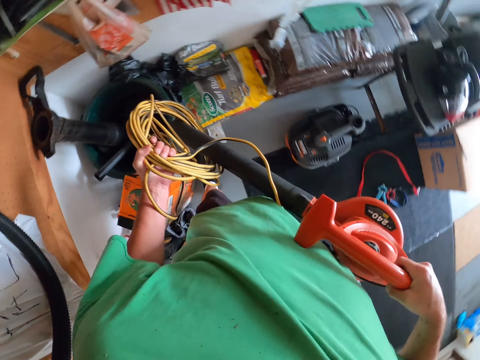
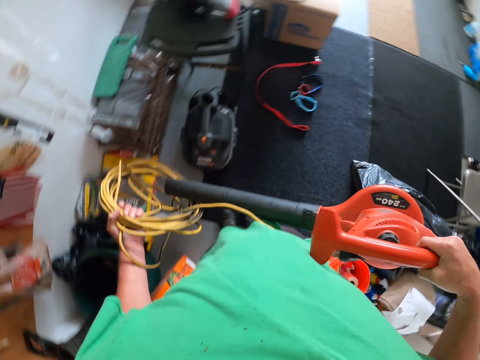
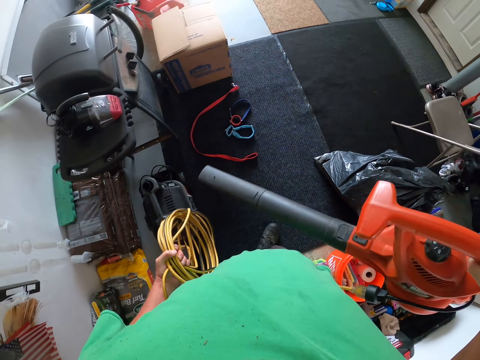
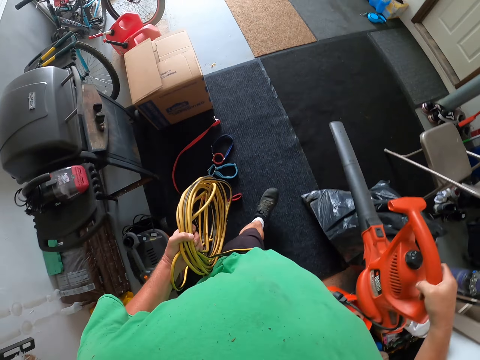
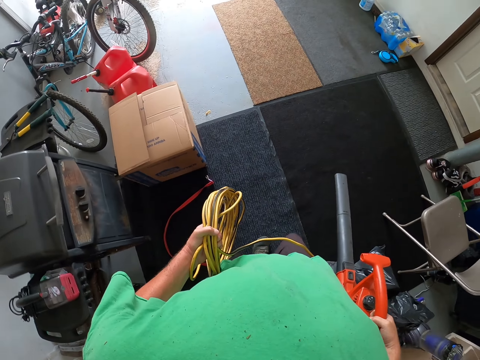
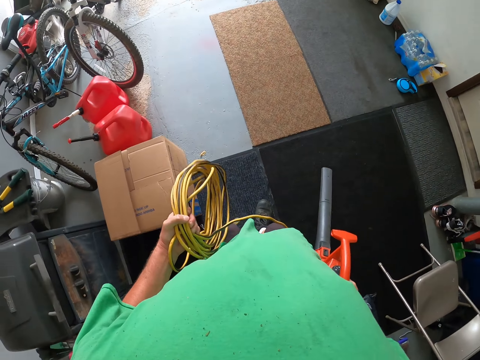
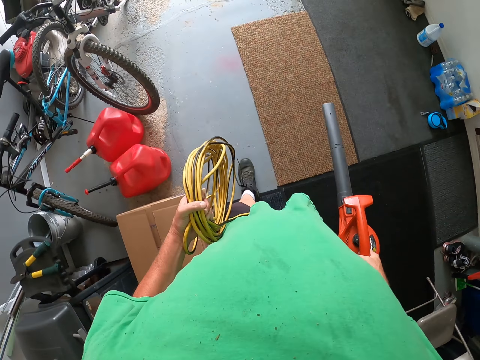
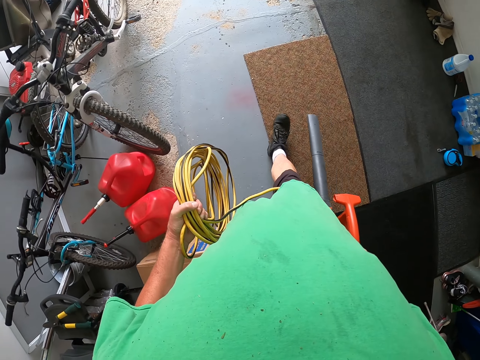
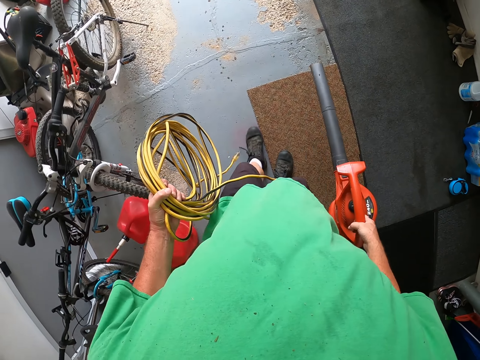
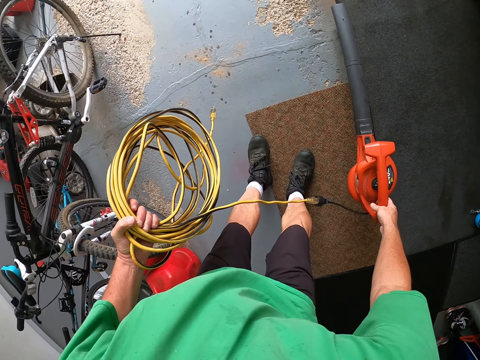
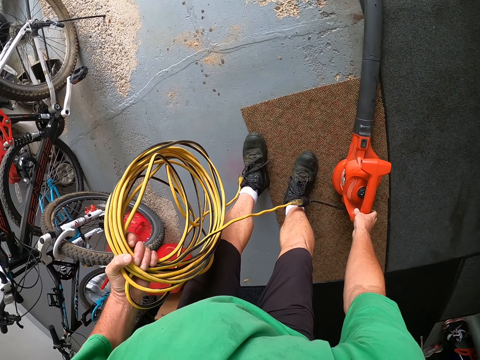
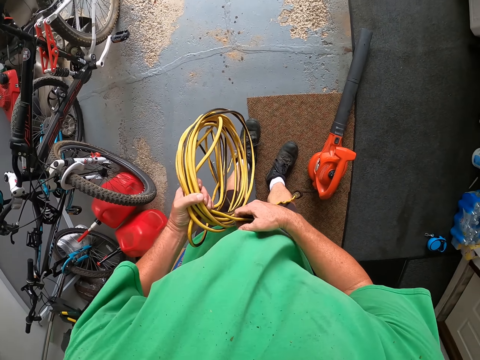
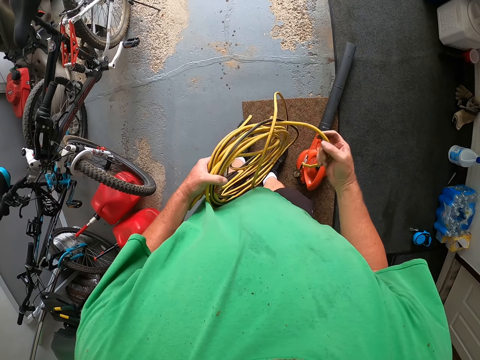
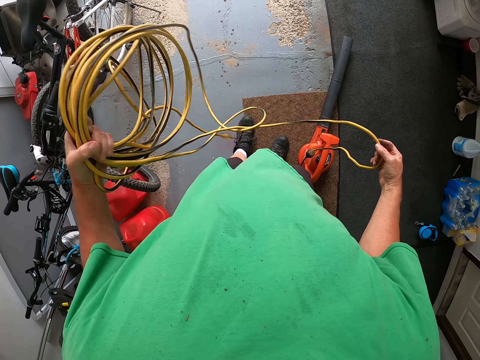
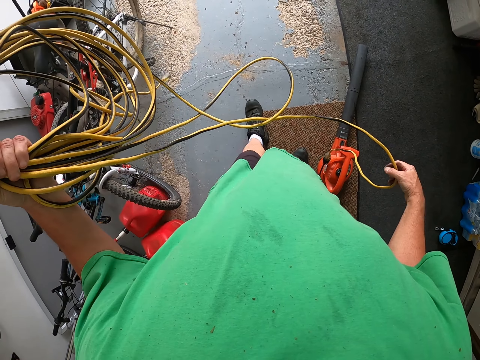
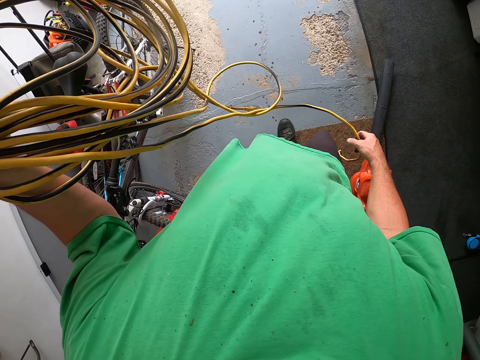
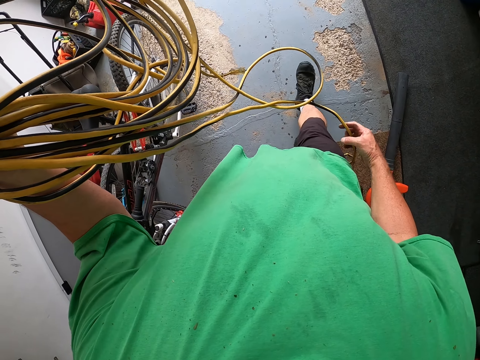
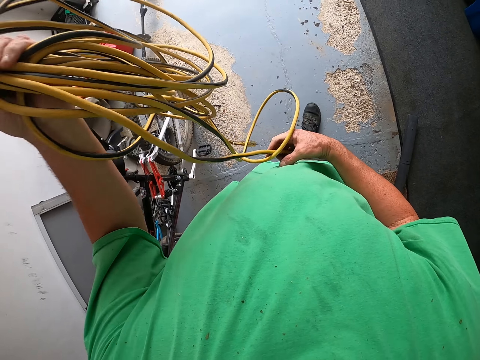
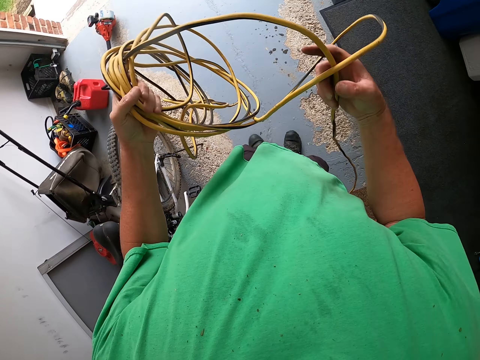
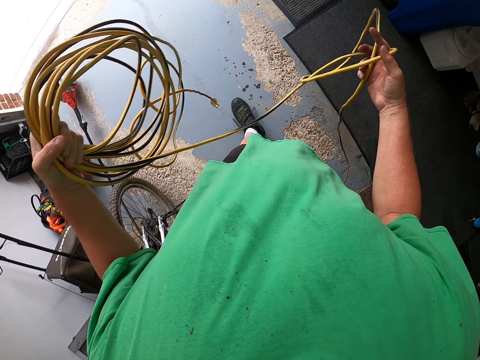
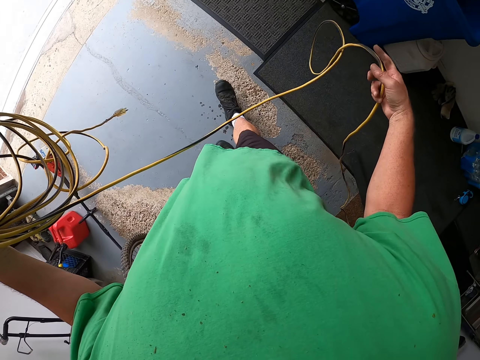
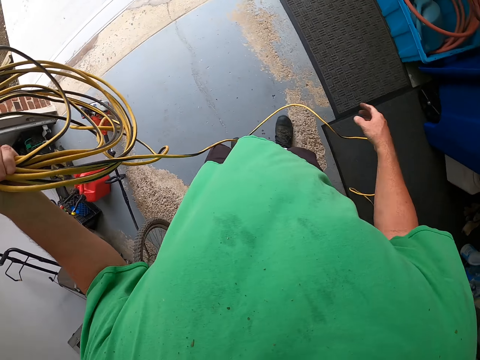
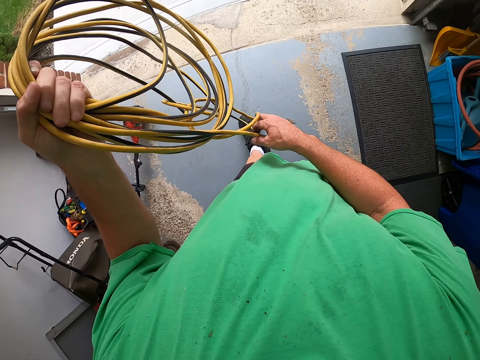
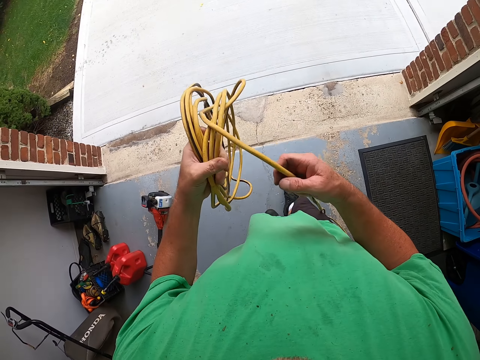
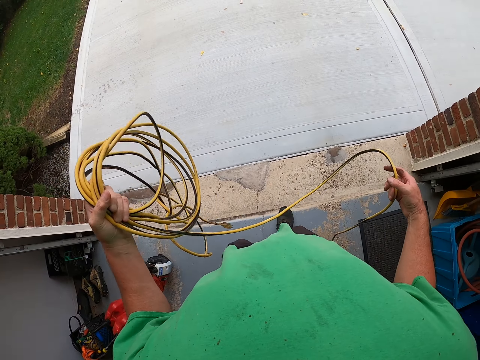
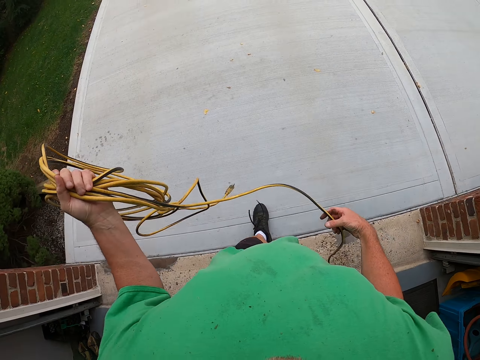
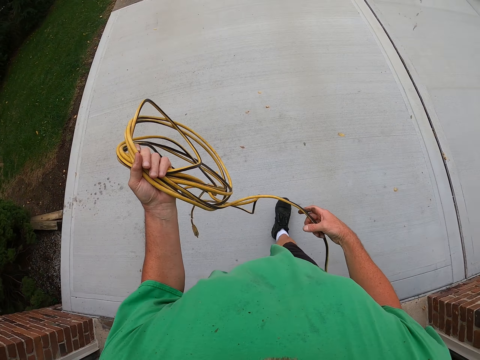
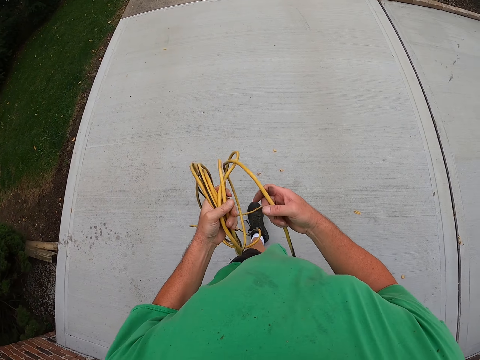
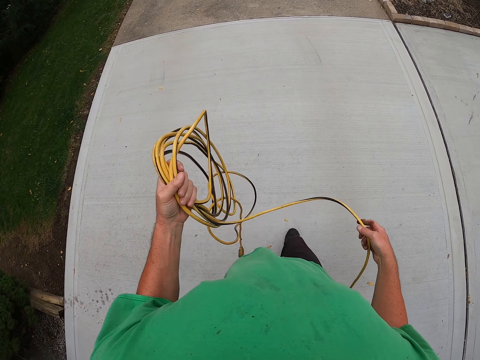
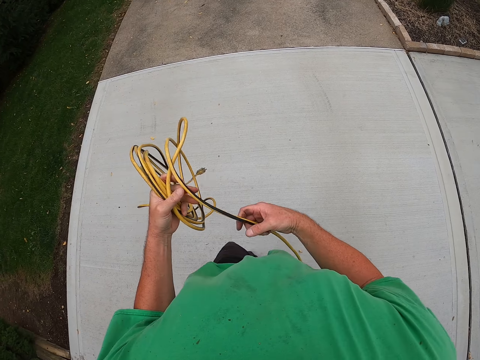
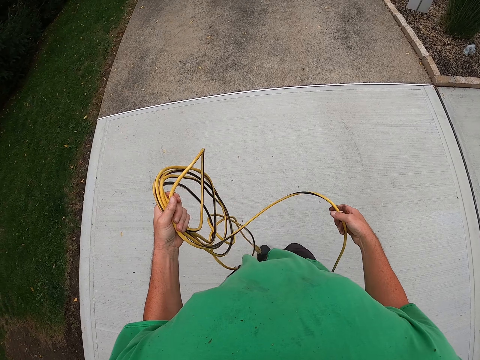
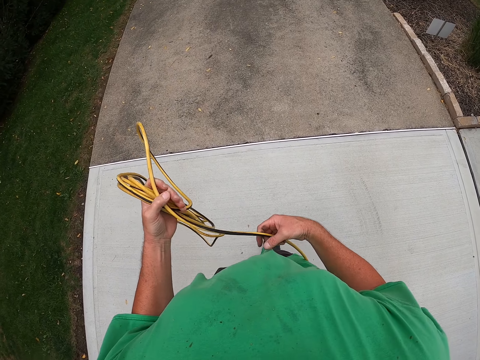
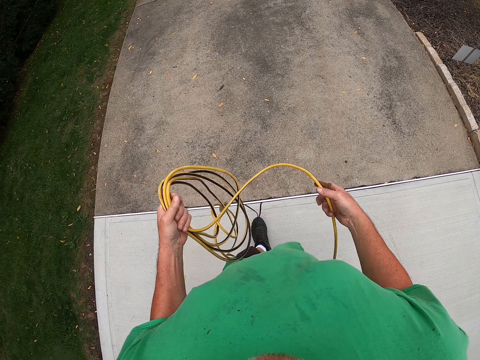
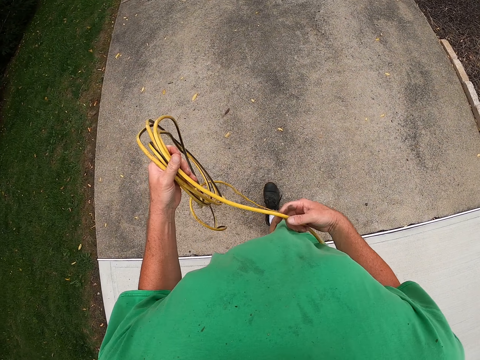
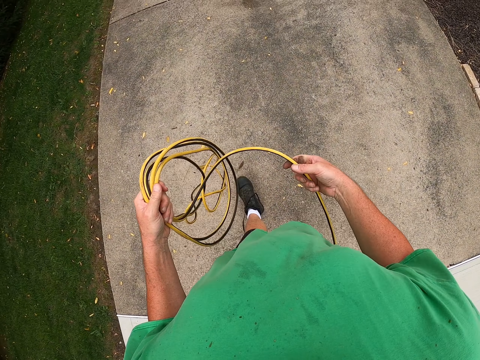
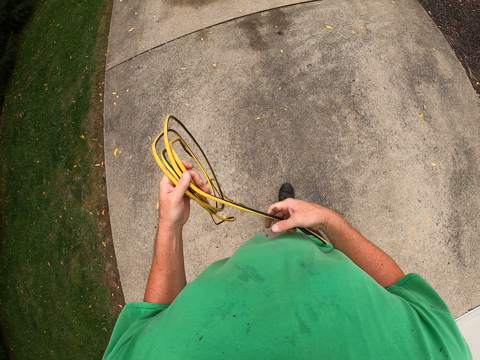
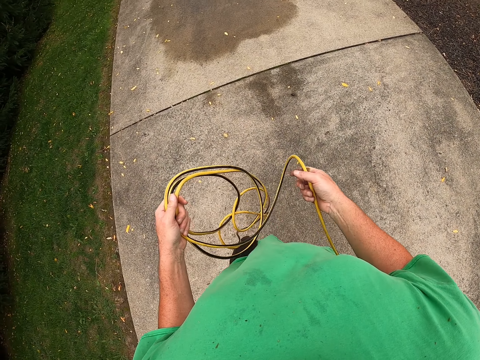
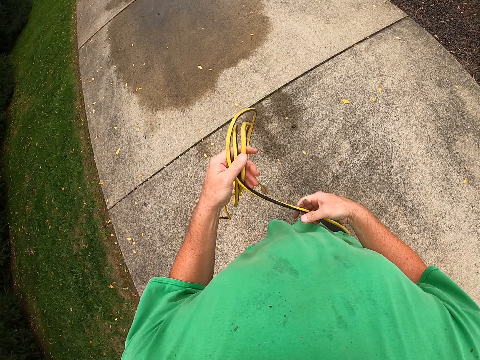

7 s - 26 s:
The camera wearer carries the blower. They walk in the room. They place the blower on the floor. They place the cable on the floor. They stretch the blower cable. They walk outside. They walk out of the room. They stretch the cable.

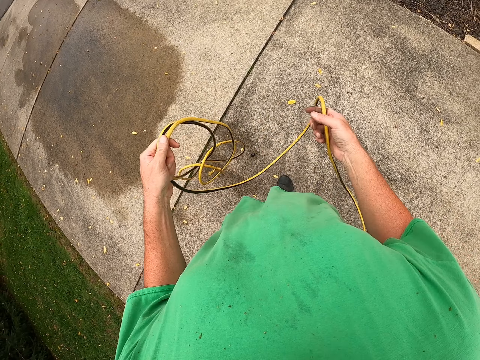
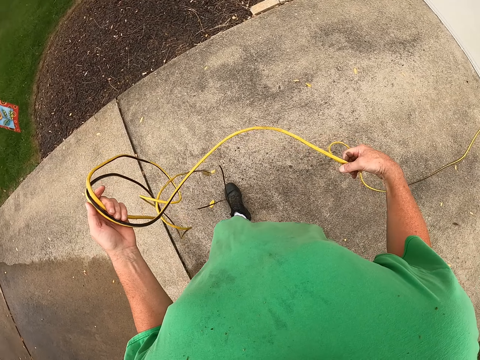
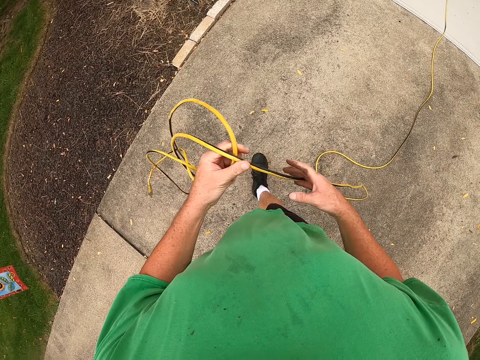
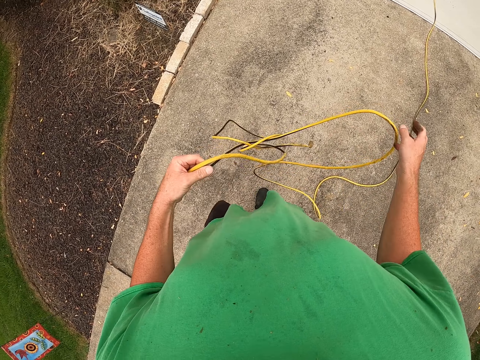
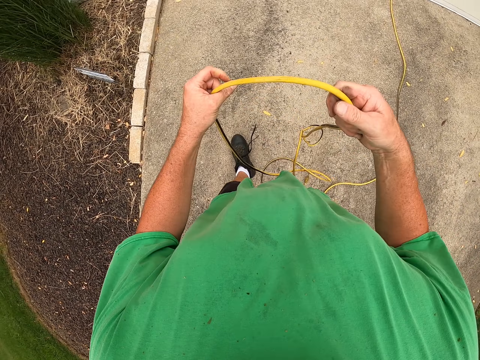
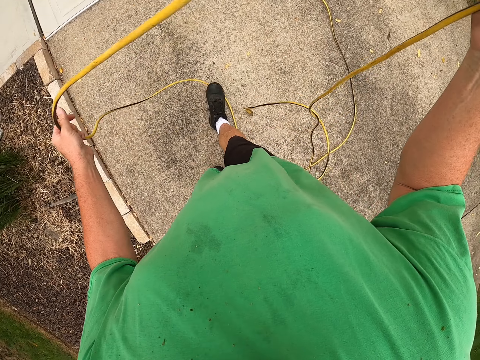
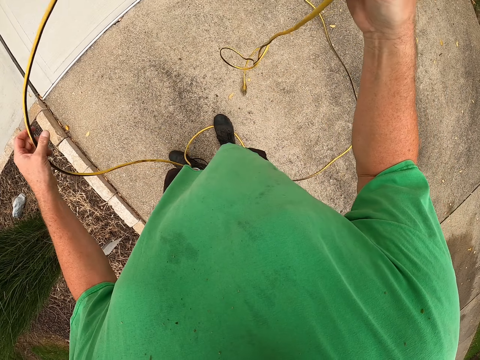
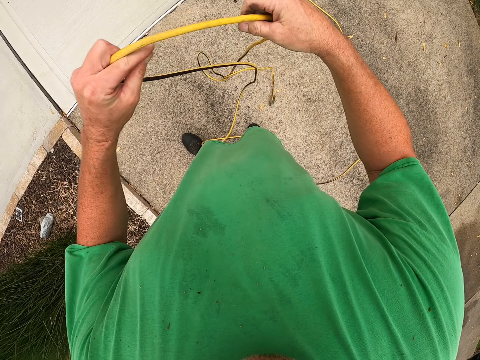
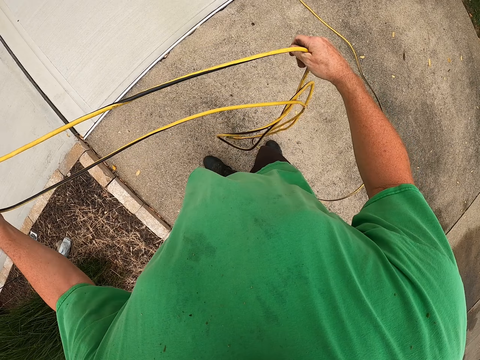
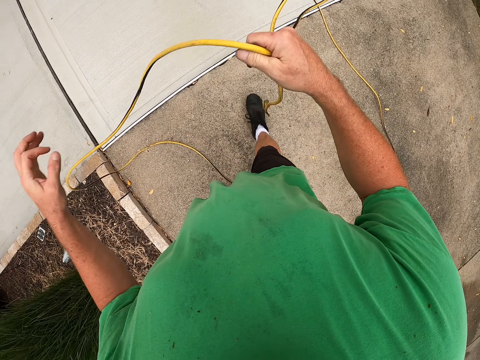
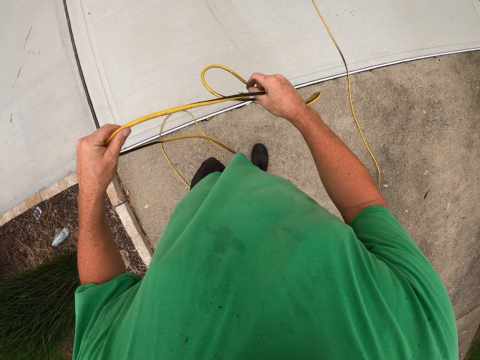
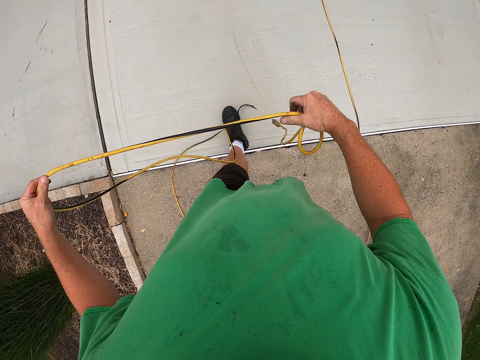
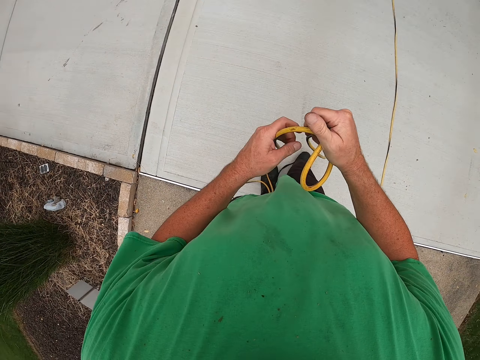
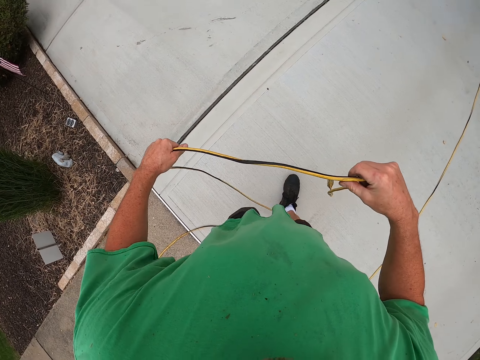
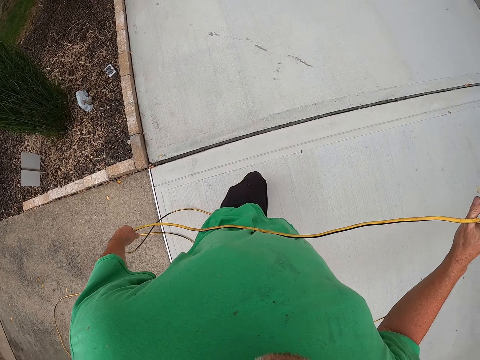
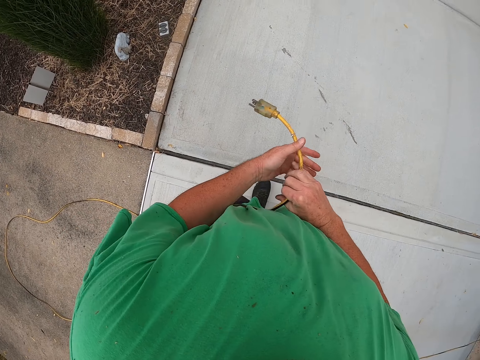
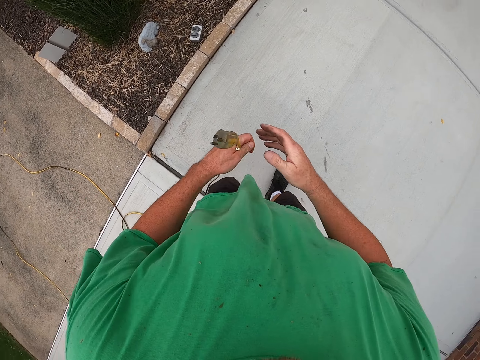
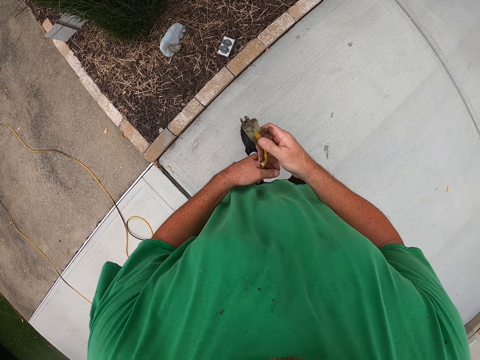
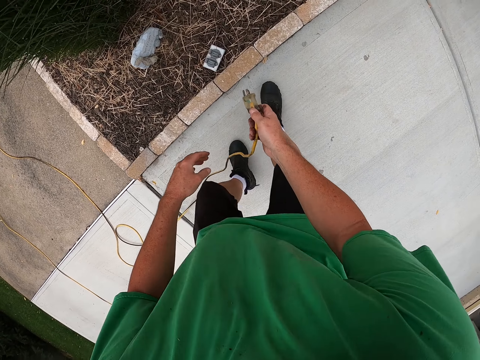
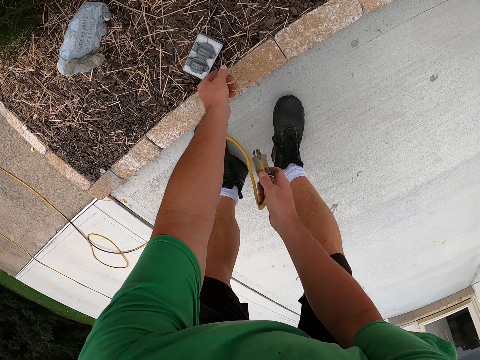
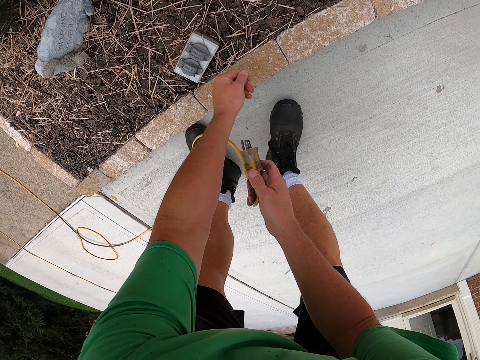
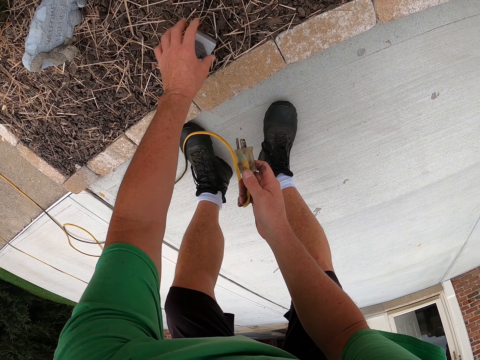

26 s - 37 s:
The camera wearer bends.
